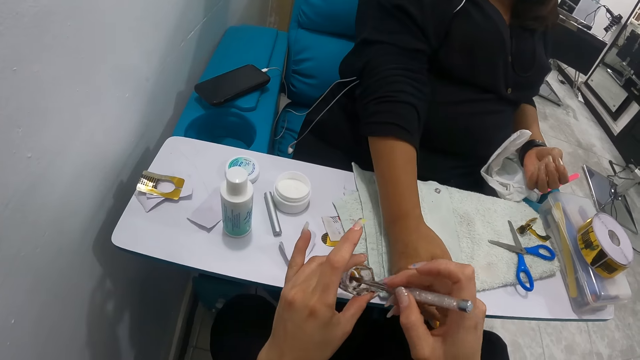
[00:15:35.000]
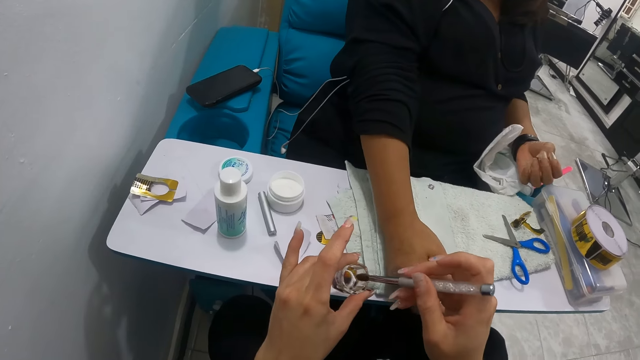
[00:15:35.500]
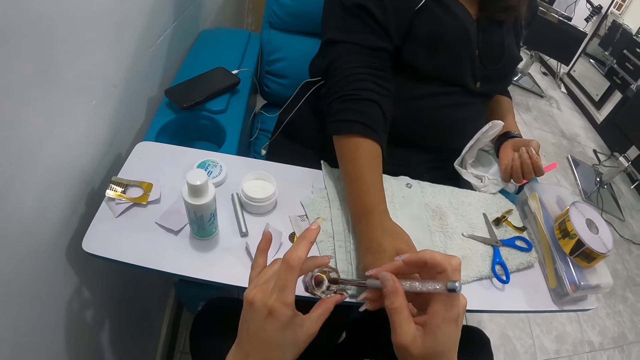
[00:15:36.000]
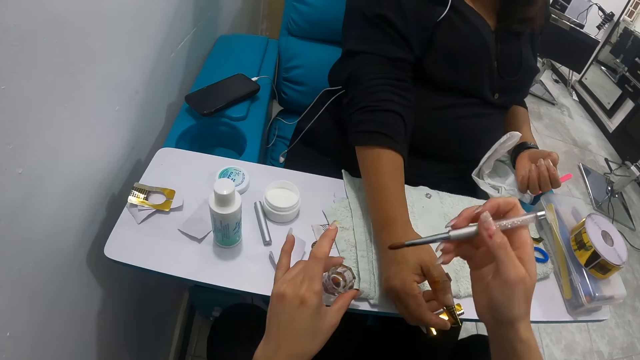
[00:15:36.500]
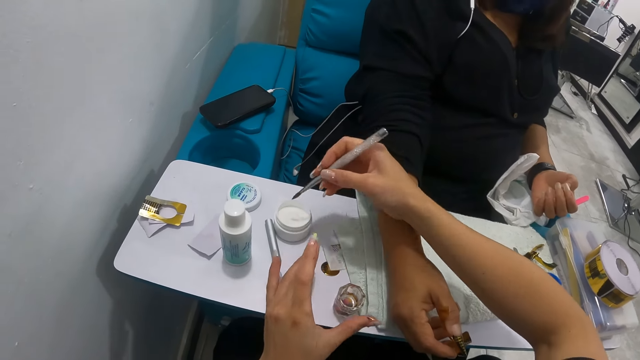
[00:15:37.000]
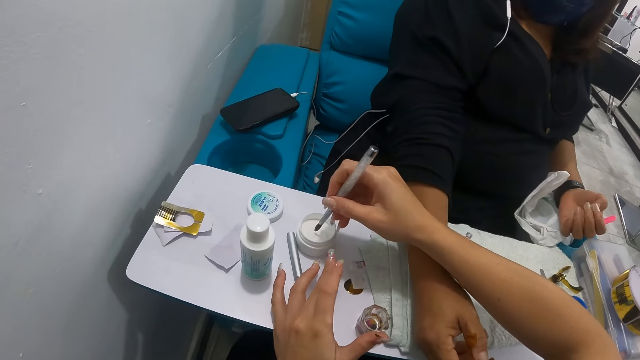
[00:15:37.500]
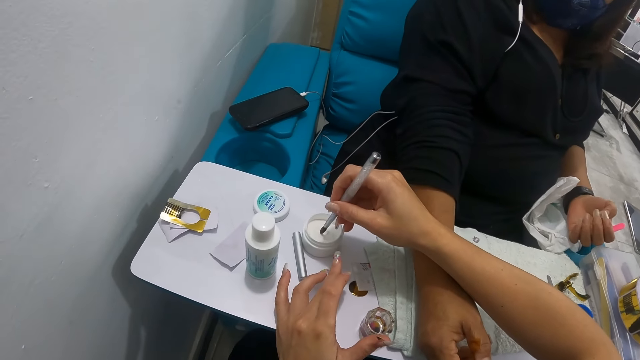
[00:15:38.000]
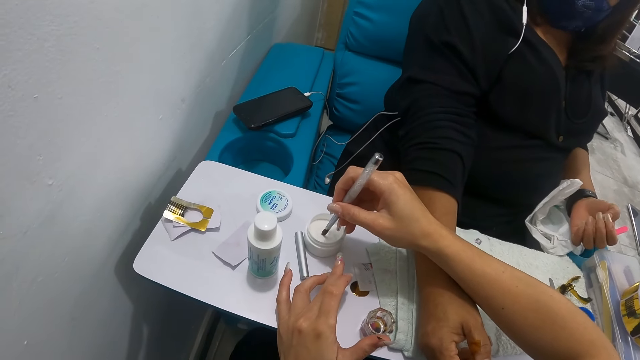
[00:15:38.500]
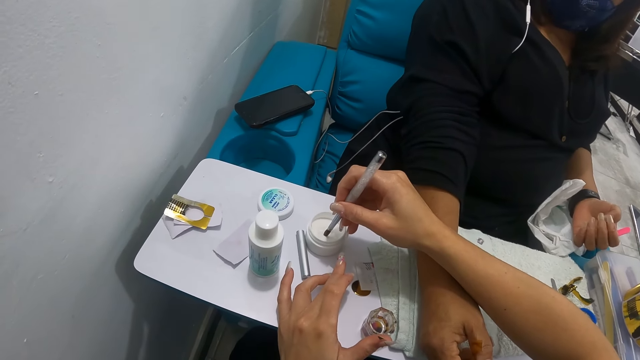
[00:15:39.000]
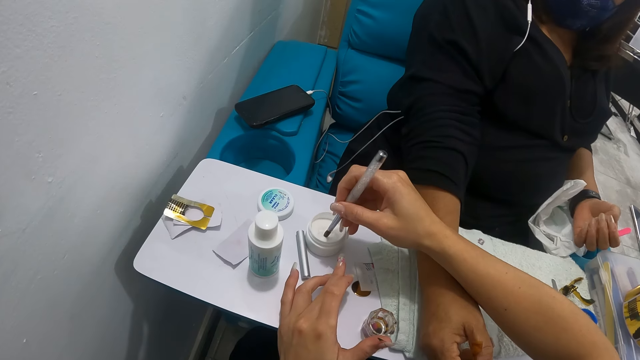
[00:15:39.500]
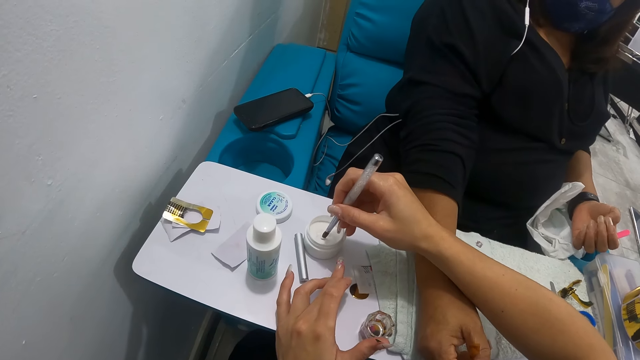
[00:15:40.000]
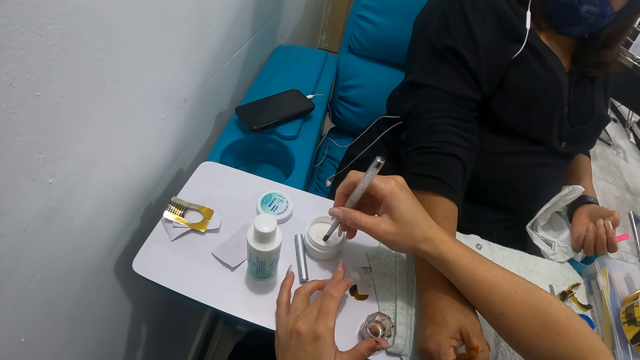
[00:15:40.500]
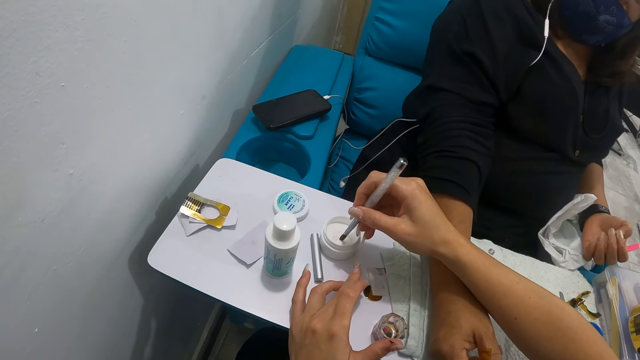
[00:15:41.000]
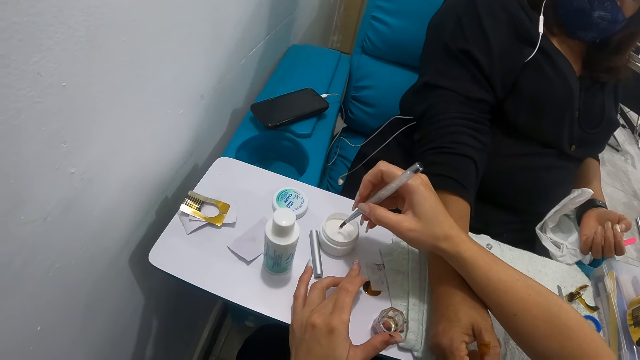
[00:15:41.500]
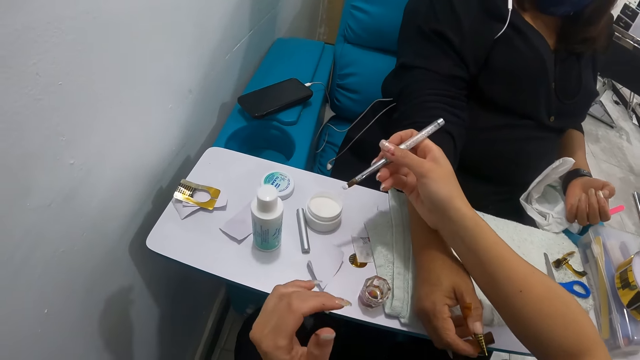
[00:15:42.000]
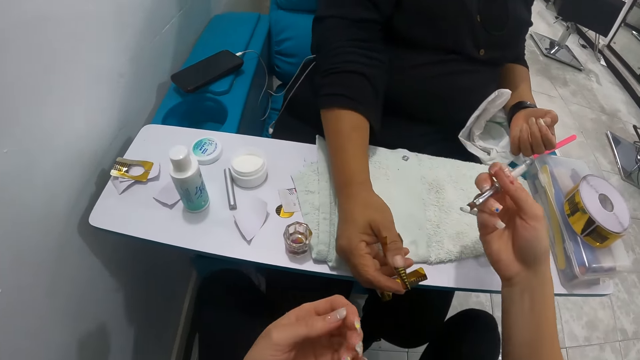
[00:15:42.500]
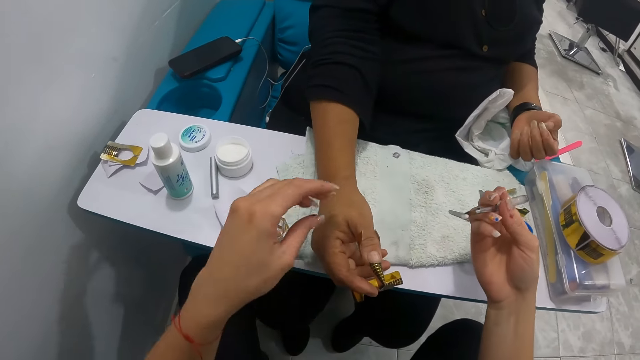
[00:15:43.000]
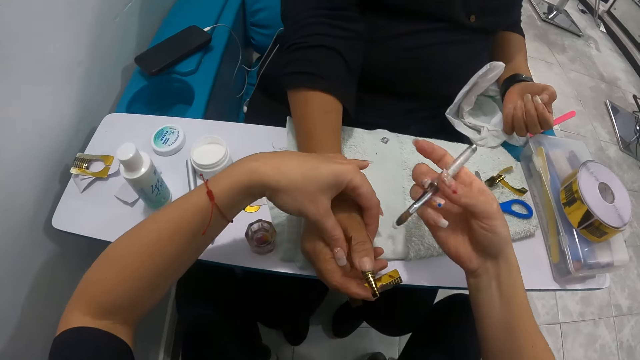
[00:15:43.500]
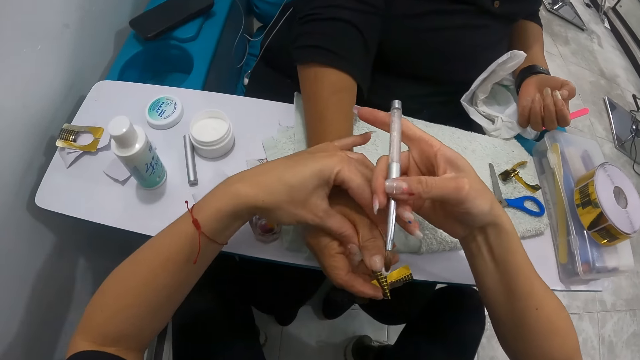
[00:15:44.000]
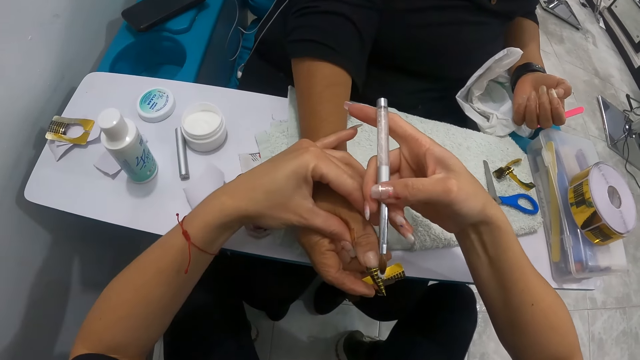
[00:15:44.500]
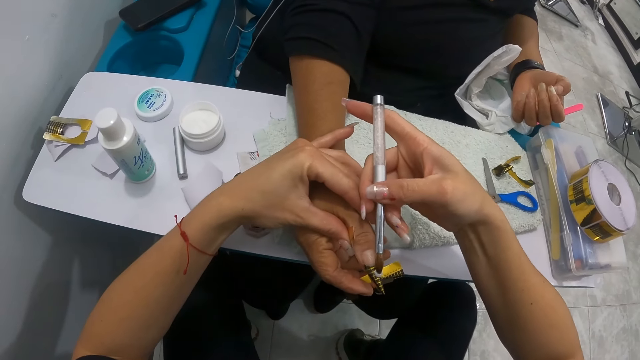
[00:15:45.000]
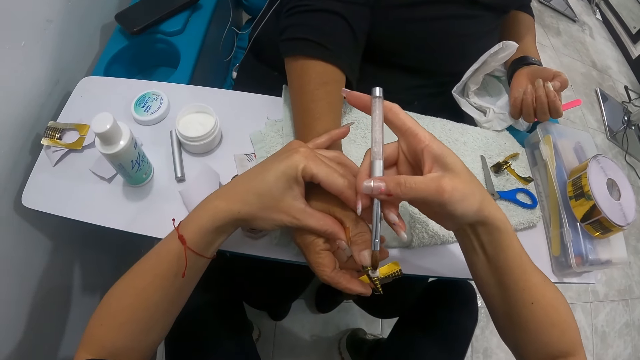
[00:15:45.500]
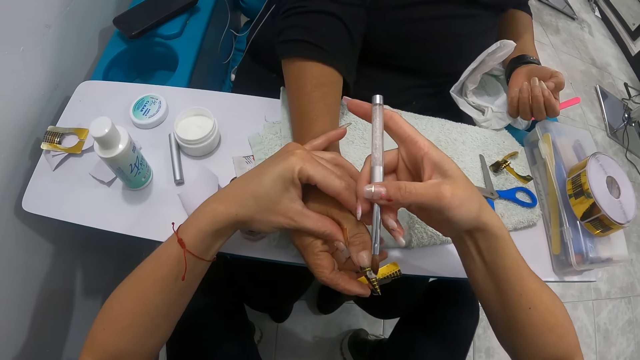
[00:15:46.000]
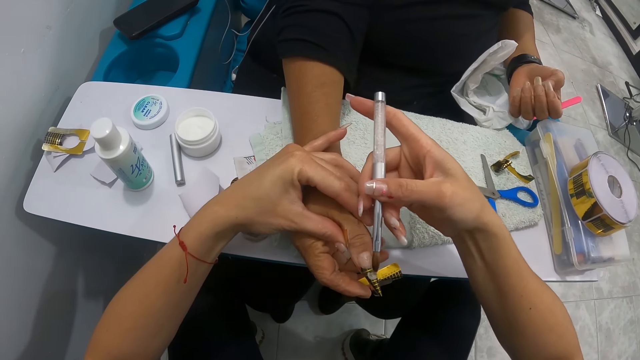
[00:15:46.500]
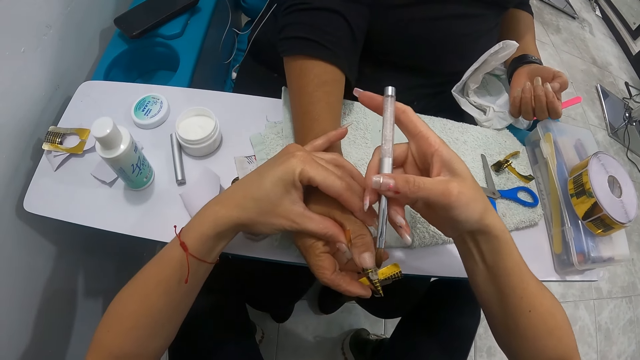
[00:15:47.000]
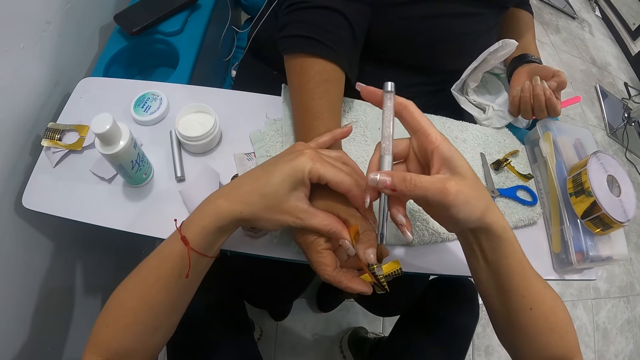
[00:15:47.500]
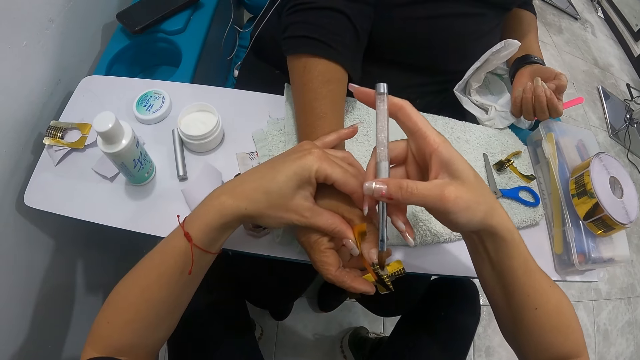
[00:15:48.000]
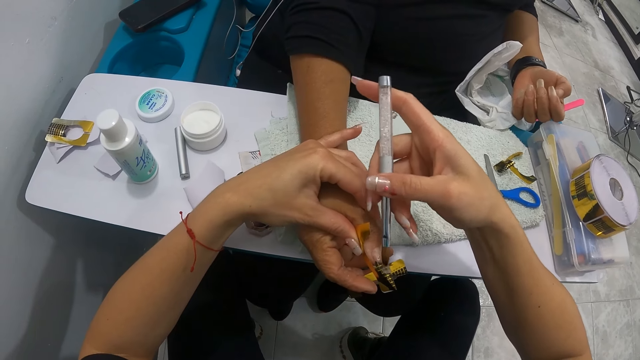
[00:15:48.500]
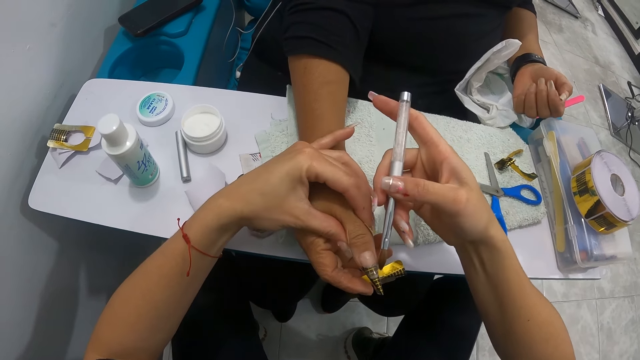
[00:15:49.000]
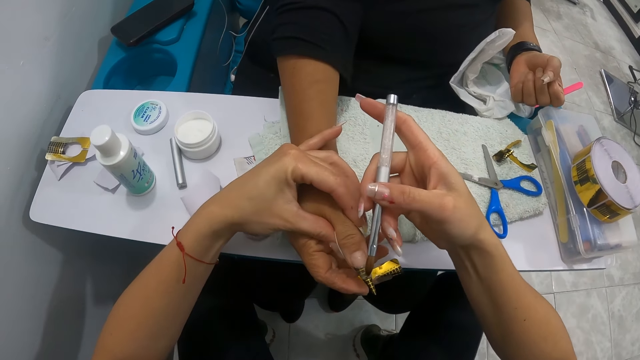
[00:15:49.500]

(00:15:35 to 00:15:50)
The camera wearer drops the container on the table with her left hand. She dips the brush in the nail polish. She takes some nail powder from the nail powder container on the table with the nail brush in her right hand. She removes the brush from the nail polish. She holds the right thumb of the woman with her left hand. She applies the nail powder on the right thumb of the woman in her left hand with the nail brush in her right hand.

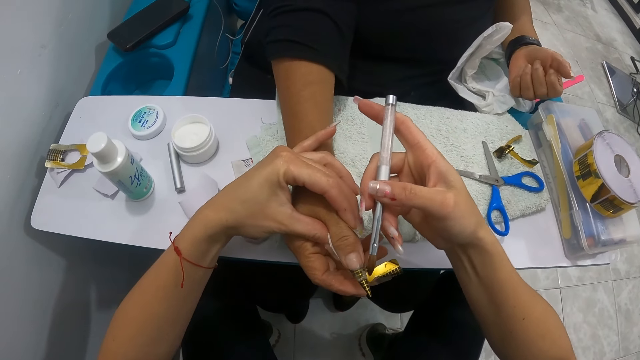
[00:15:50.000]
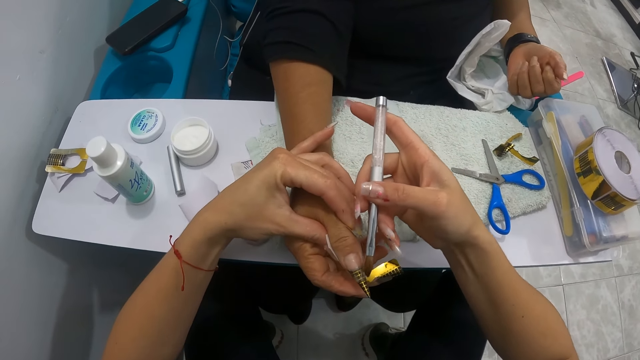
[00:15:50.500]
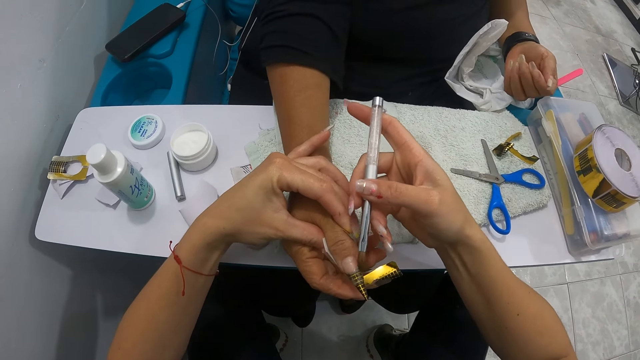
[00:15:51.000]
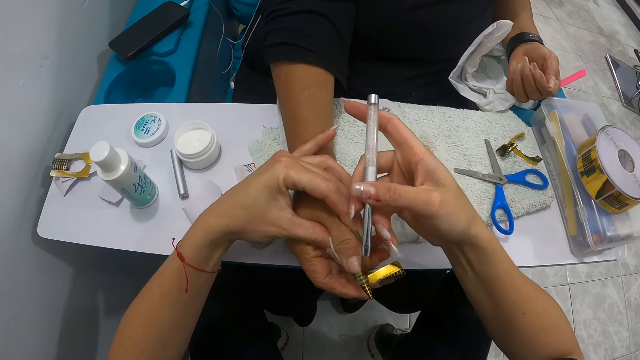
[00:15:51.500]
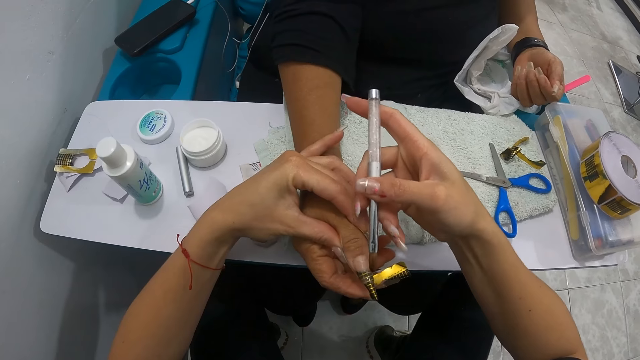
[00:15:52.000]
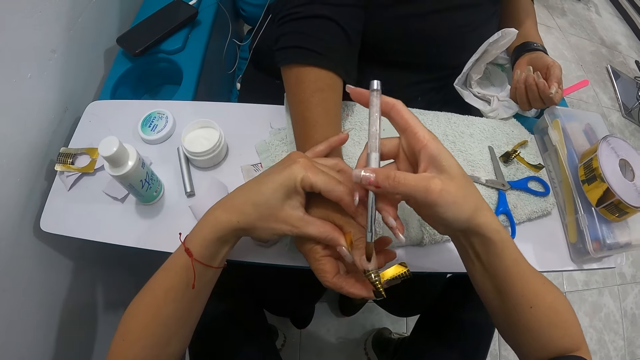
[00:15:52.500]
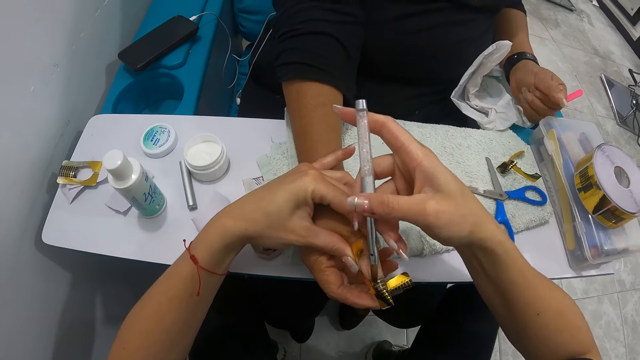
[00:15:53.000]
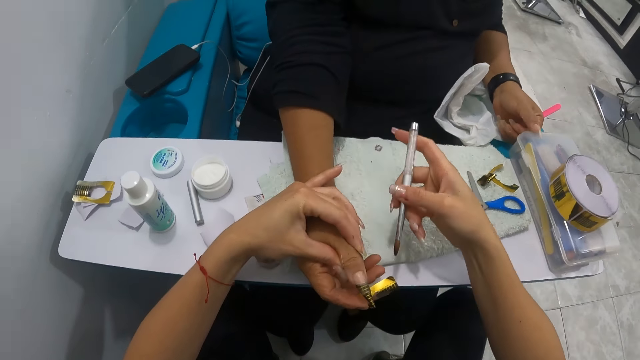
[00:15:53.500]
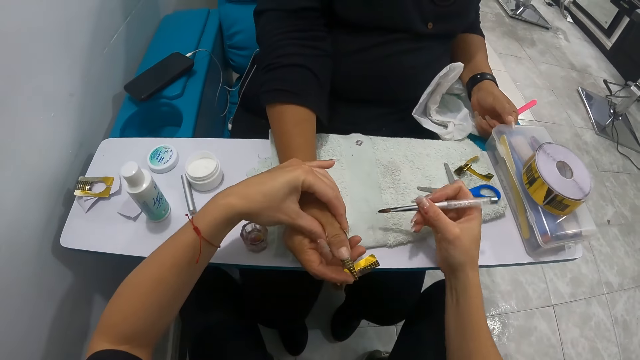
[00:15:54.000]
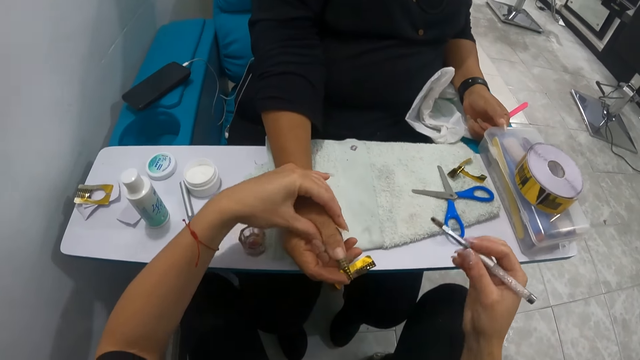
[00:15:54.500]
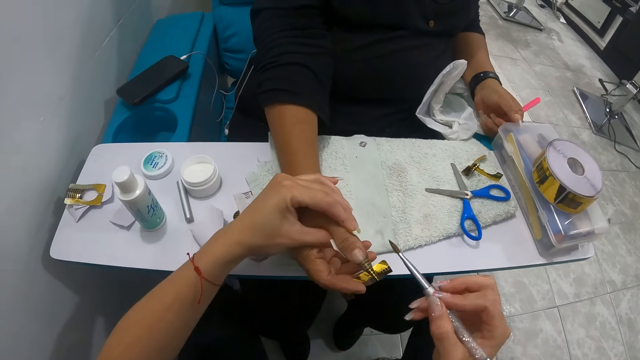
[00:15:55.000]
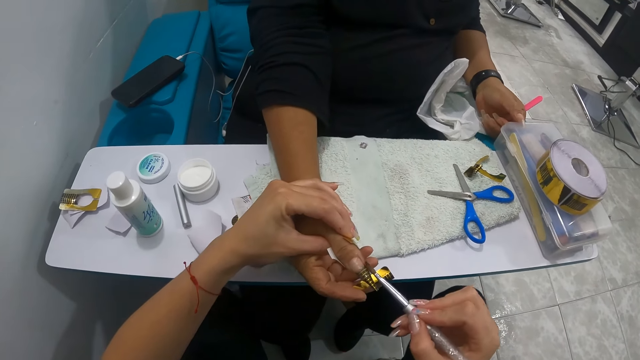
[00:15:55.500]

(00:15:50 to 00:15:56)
The camera wearer cleans the nail brush in her right hand on the towel on the table.
